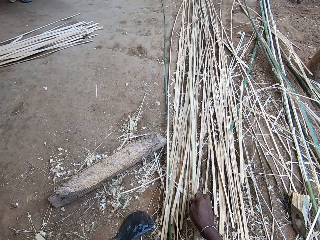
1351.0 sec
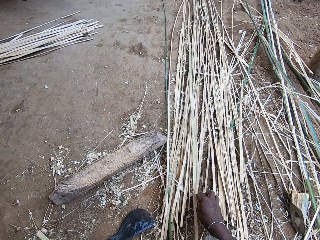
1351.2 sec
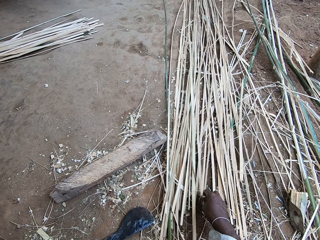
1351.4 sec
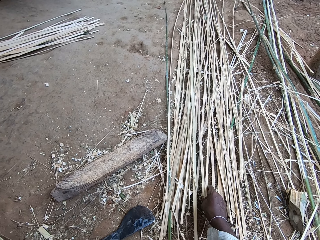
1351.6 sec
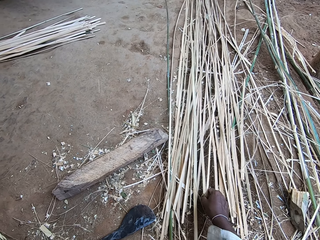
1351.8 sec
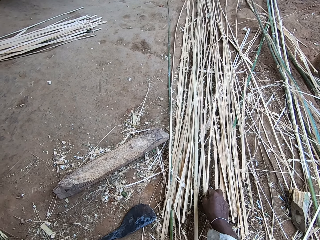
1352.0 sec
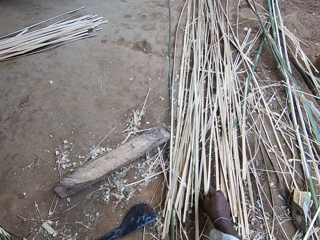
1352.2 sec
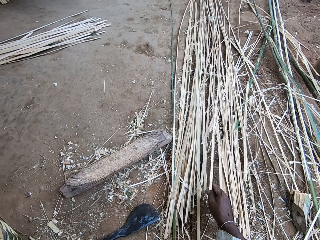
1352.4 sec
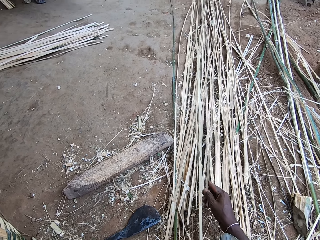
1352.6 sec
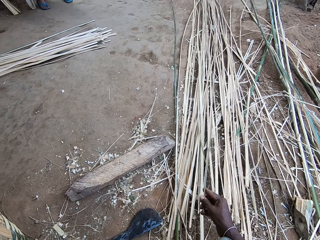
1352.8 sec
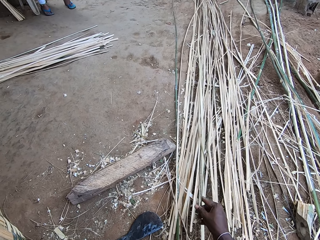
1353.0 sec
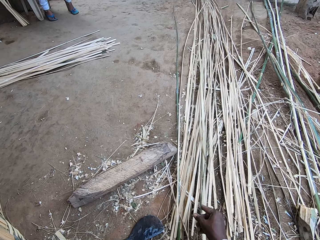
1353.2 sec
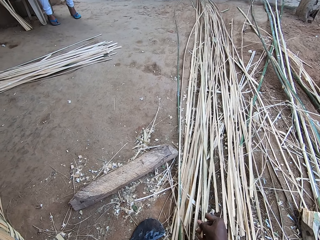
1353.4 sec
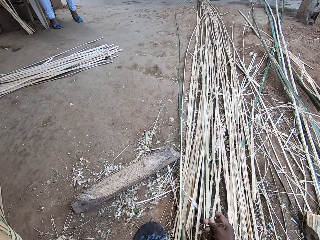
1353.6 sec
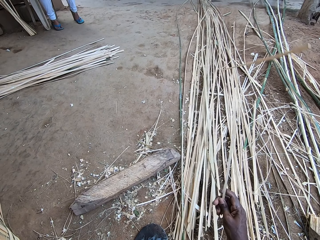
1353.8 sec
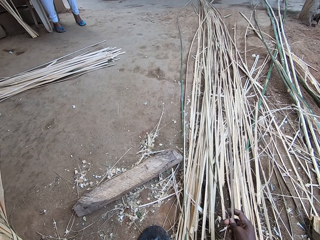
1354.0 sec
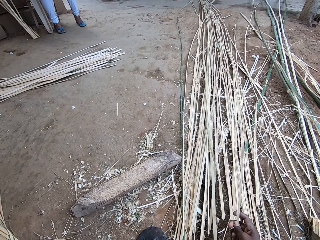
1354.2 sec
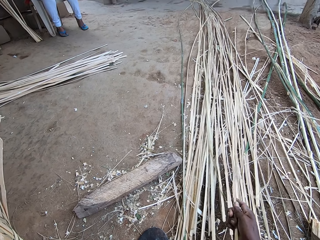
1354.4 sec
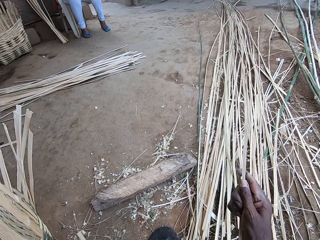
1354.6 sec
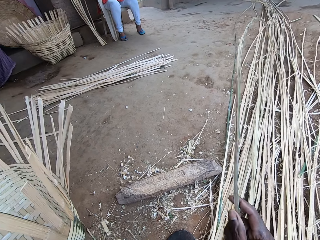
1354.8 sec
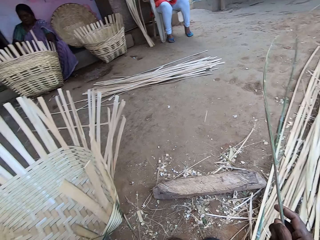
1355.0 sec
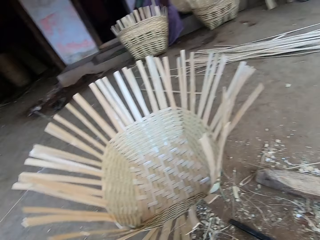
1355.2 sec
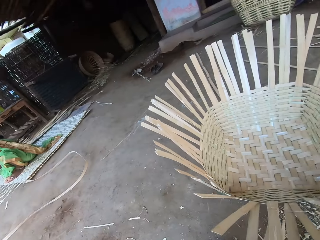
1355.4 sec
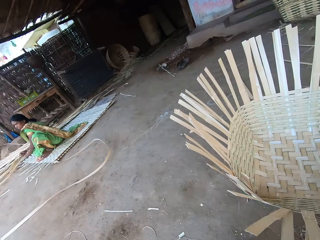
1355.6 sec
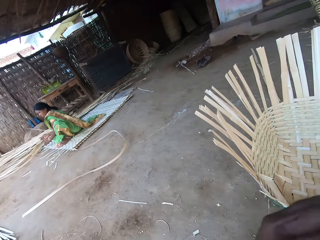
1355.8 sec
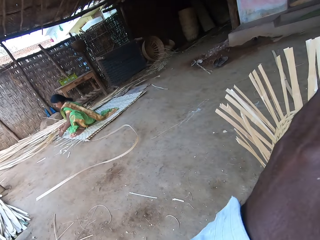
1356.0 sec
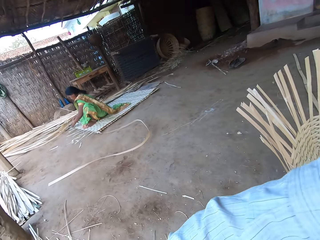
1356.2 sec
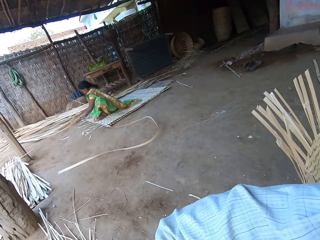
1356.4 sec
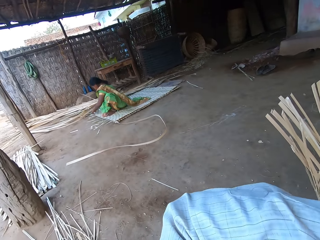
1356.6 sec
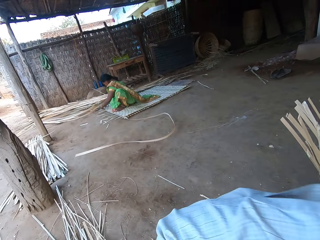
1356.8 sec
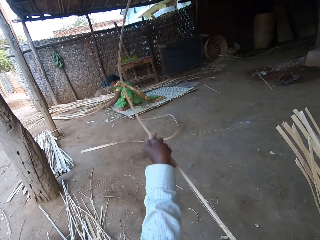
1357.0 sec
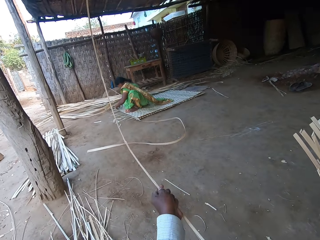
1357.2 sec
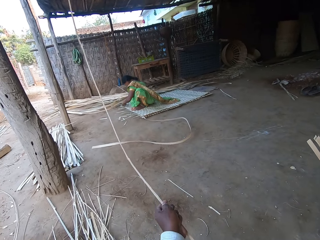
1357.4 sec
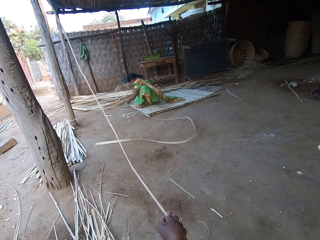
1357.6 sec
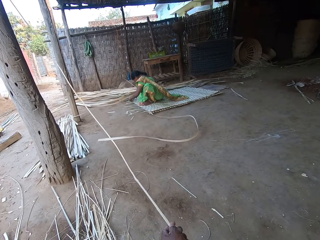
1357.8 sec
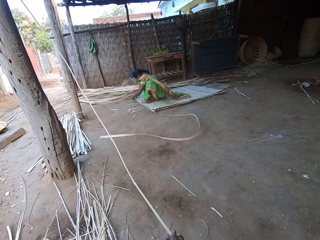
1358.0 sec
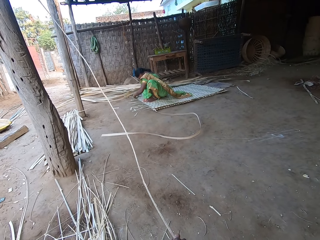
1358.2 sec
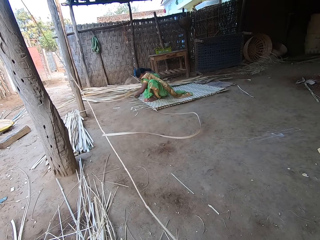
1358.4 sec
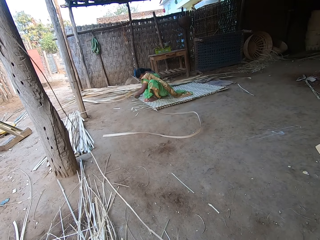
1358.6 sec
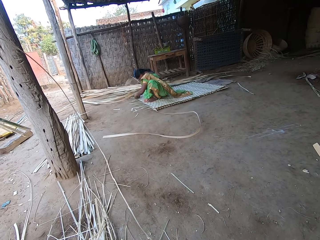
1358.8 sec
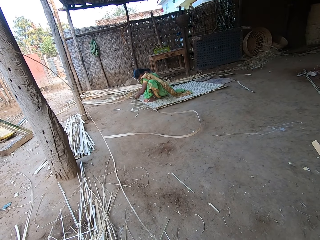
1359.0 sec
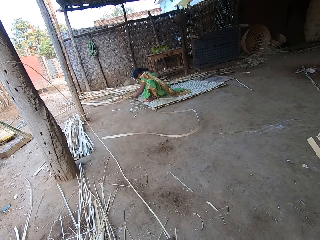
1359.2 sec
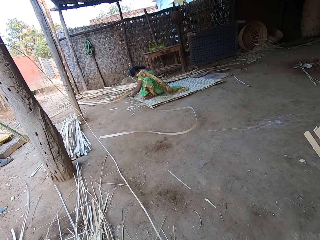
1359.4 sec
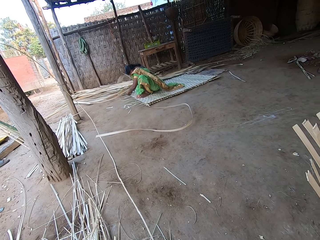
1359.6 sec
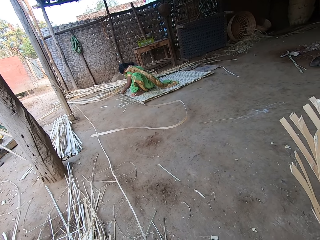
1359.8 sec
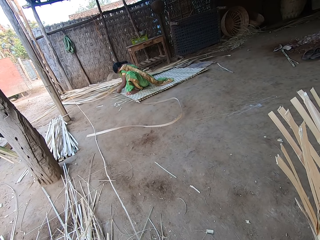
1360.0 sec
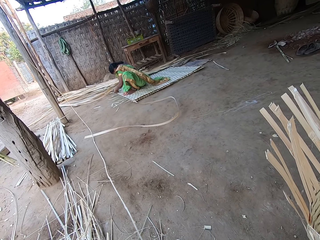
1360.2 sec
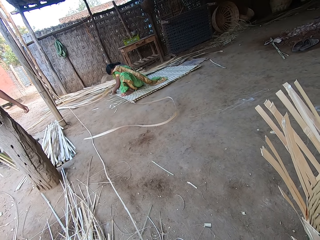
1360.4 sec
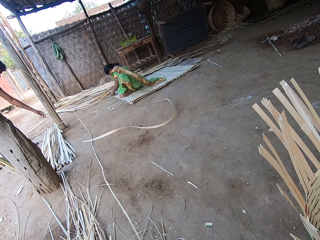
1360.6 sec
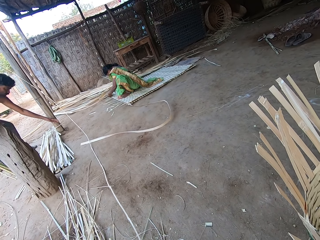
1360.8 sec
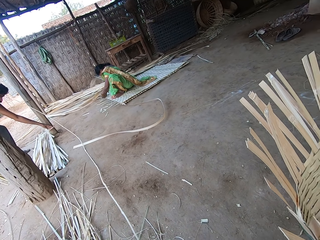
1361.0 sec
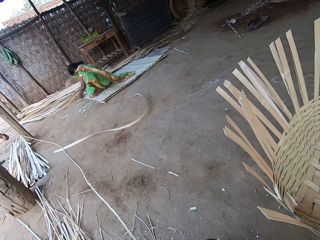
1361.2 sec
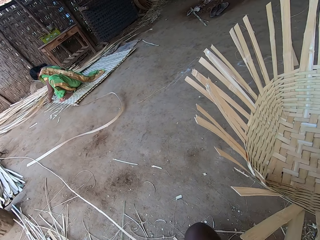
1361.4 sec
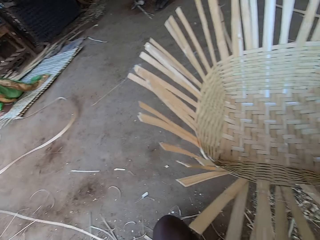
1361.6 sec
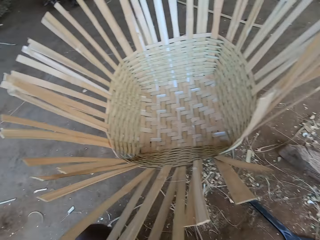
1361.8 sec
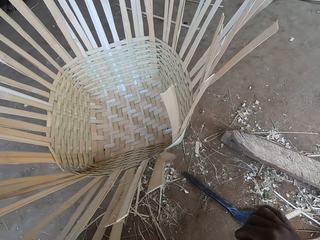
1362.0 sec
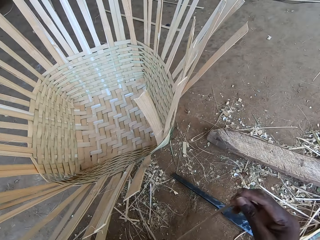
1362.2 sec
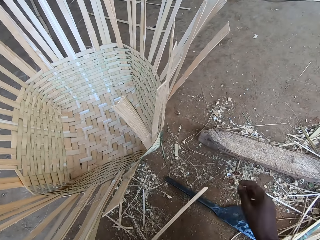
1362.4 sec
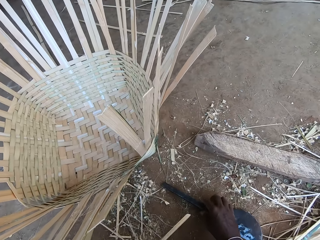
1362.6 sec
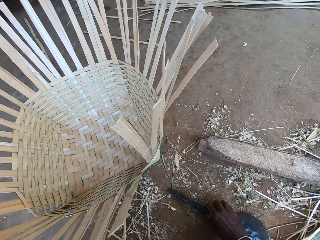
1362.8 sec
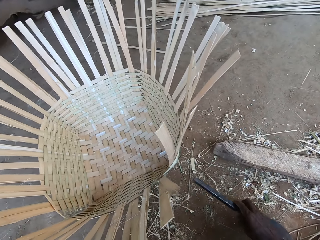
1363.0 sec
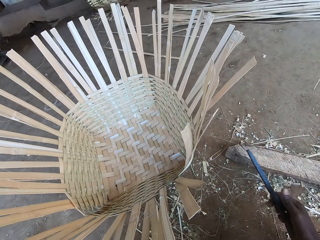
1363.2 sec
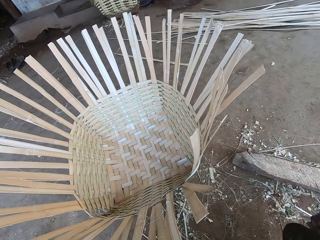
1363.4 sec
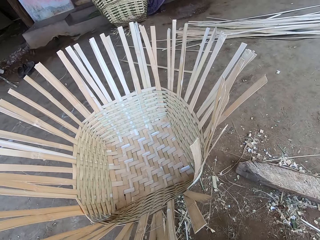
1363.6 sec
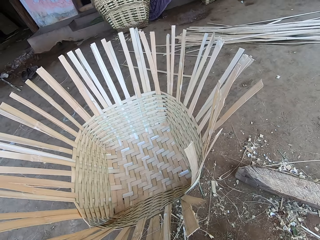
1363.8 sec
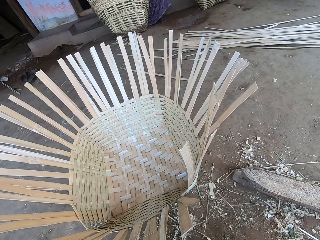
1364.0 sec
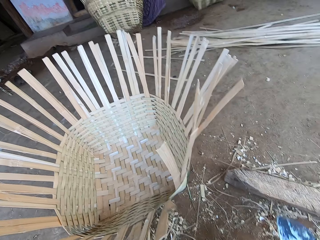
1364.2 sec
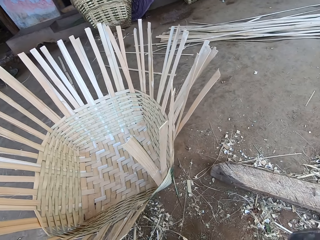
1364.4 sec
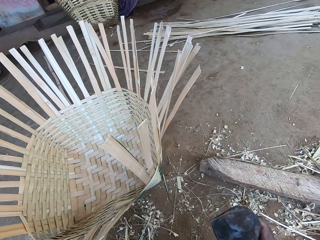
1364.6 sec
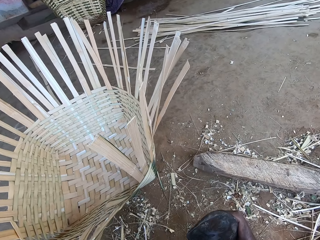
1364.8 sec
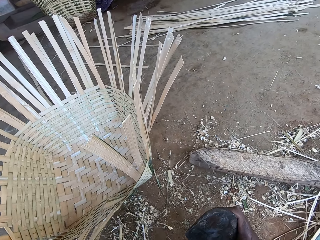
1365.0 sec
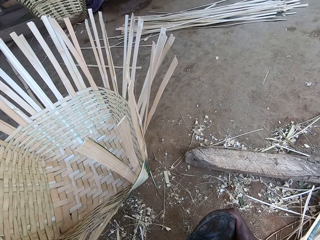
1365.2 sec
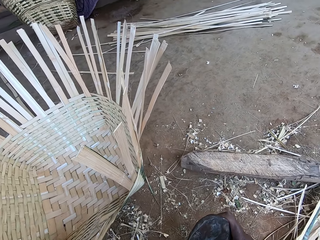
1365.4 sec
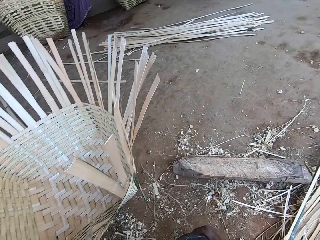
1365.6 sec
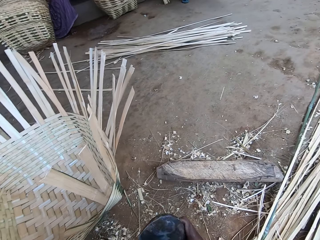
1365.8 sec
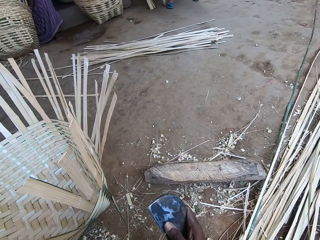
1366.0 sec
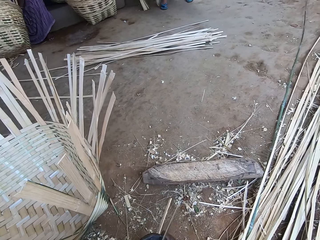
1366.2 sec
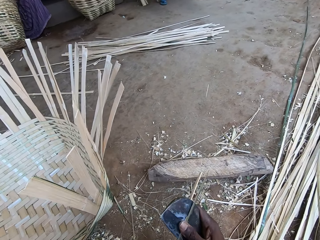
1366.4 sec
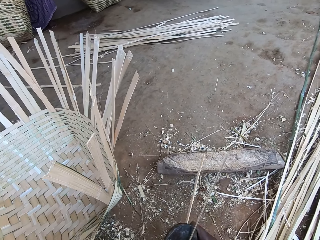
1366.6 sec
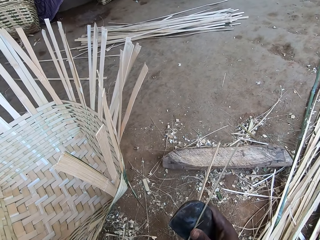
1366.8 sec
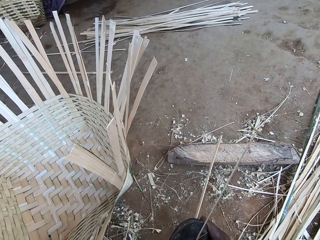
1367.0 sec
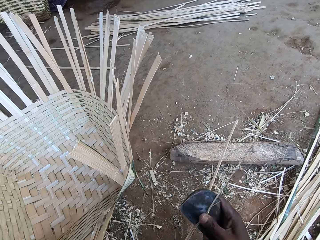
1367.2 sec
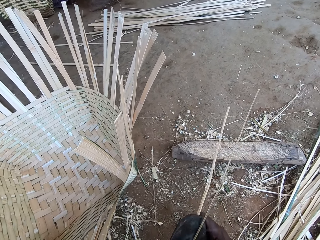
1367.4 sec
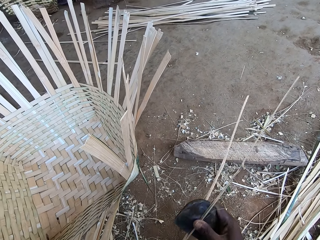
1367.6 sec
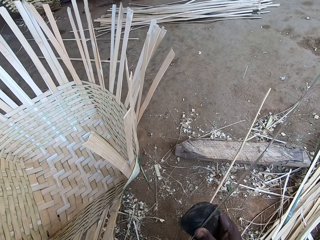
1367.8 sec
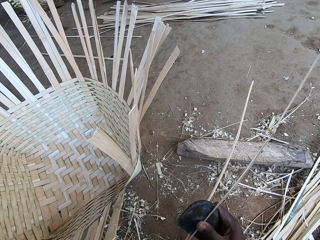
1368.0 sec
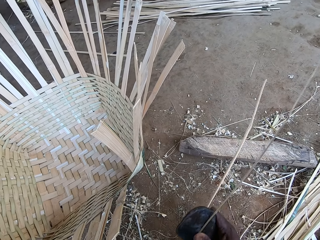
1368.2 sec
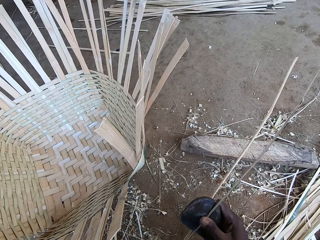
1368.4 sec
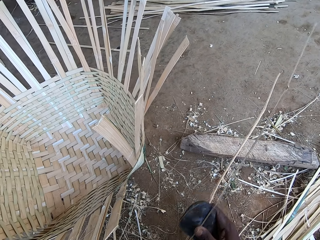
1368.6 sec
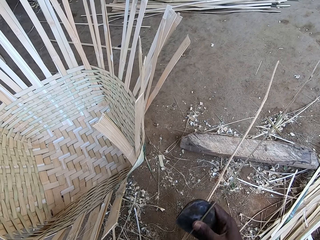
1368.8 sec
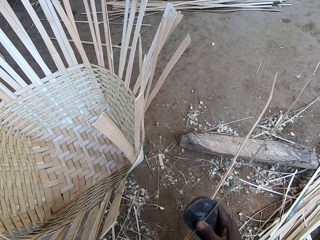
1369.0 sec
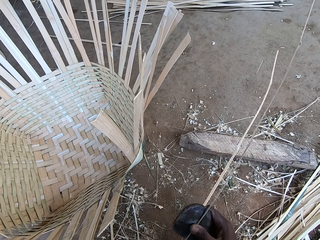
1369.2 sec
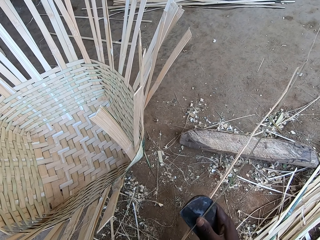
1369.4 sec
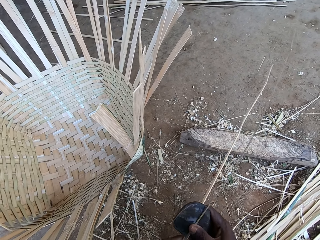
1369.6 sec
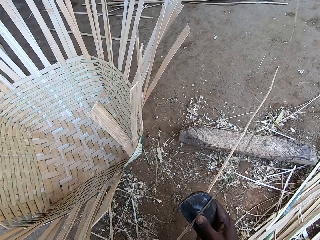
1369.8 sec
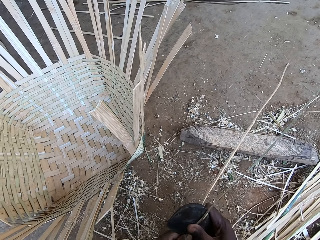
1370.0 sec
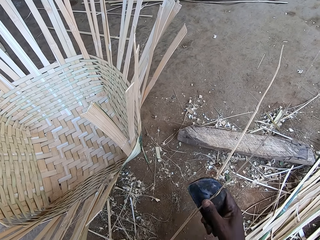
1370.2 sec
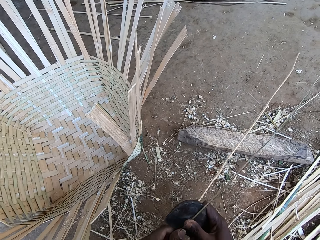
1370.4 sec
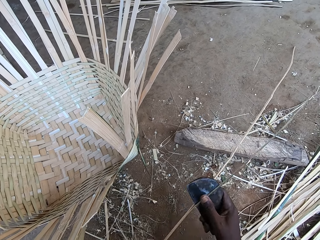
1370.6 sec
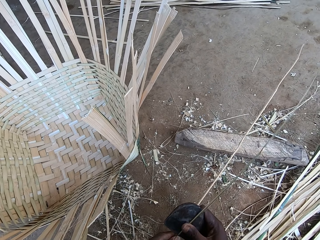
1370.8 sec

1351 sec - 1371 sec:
The camera wearer picks a bamboo strip or palm leaf from the bamboo strips on the floor with his right hand. He holds the bamboo strip with his hands. A man walks and takes a palm leaf stalk. The camera wearer picks a kukri from the ground with his right hand. He cuts the bamboo stick in his left hand with the bolo machete in his right hand.

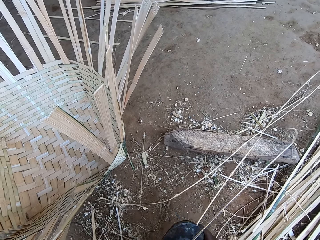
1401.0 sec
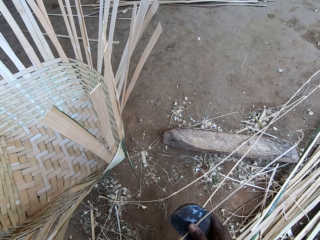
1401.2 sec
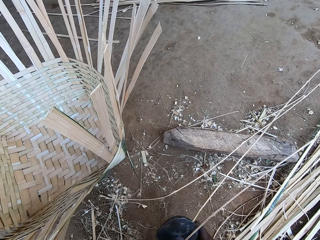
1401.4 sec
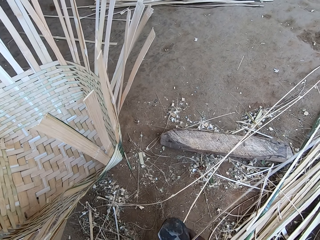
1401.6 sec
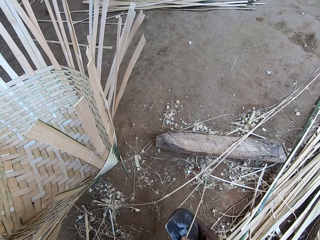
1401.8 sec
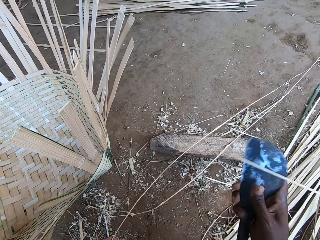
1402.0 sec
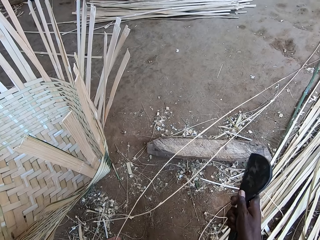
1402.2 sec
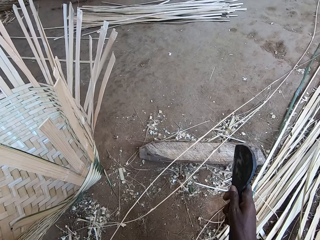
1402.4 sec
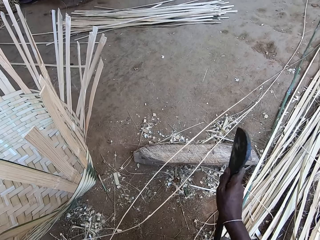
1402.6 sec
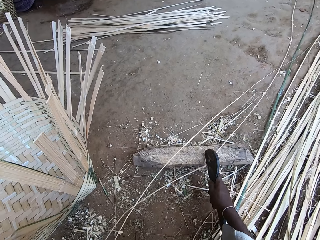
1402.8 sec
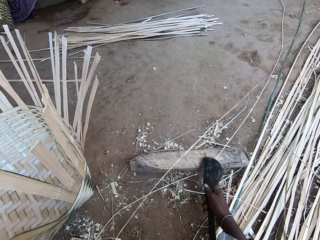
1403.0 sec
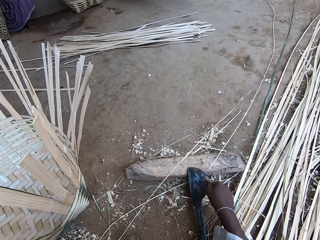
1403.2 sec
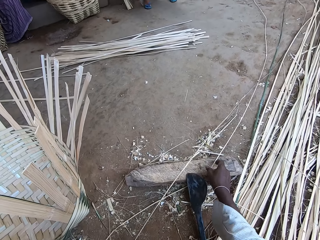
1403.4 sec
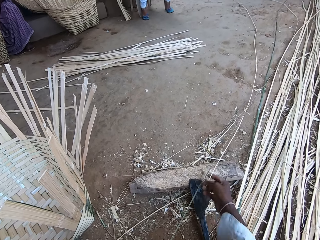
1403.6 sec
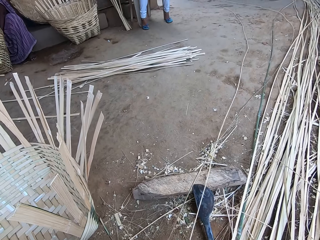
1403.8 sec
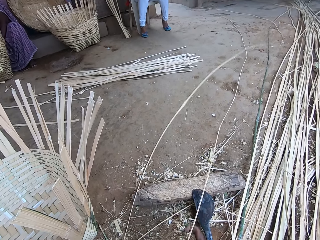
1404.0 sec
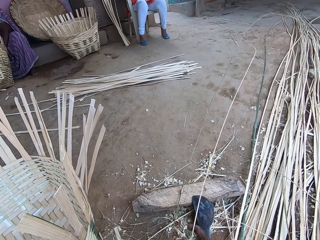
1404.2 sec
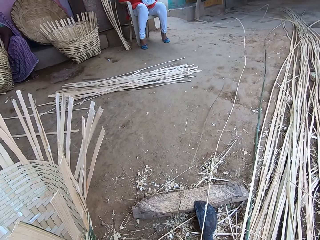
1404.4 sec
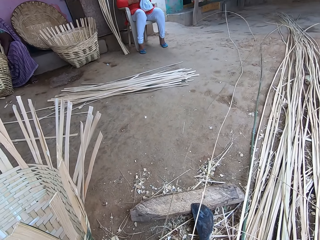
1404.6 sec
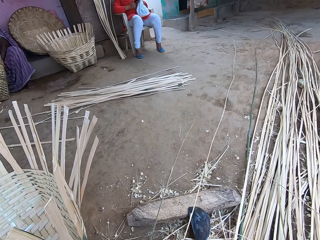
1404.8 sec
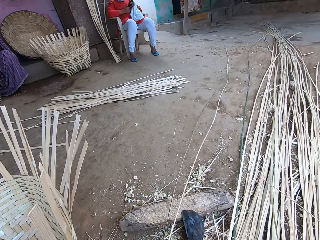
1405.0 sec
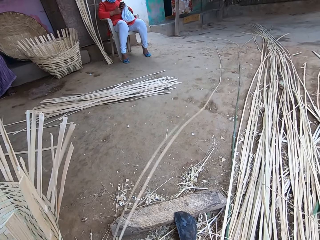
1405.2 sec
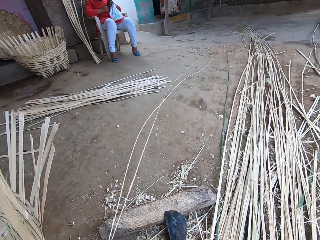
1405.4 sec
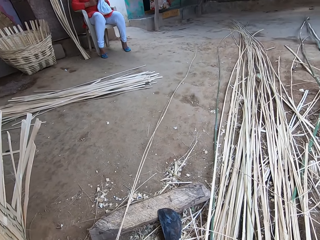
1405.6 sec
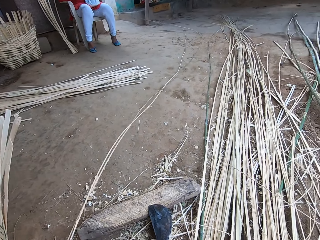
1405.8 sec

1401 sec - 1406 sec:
The camera wearer cuts the bamboo stick with the bolo machete on a wooden plank on the ground. He drops the bolo machete on the wooden plank with his right hand. He picks the weaving thatch. He draws the bamboo stick on the ground with his right hand. He passes the bamboo stick in his right hand to his left hand. A woman operates a phone with both hands.
